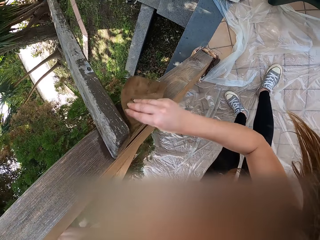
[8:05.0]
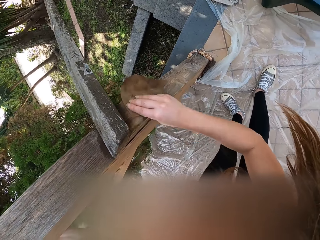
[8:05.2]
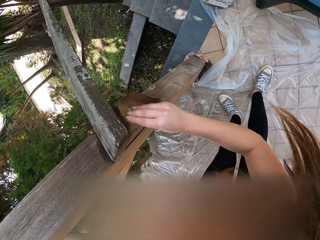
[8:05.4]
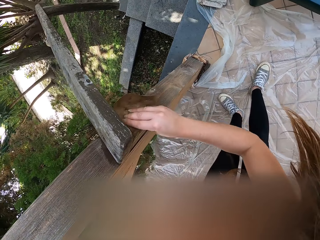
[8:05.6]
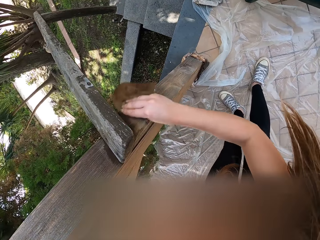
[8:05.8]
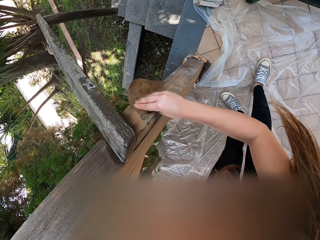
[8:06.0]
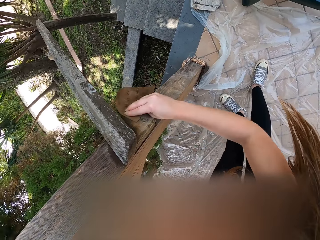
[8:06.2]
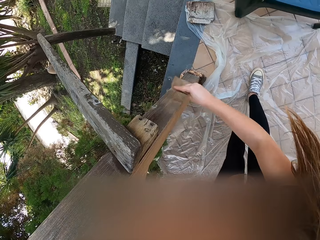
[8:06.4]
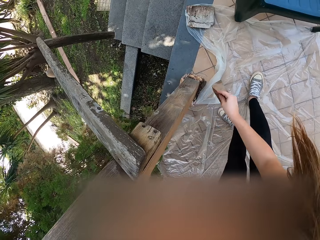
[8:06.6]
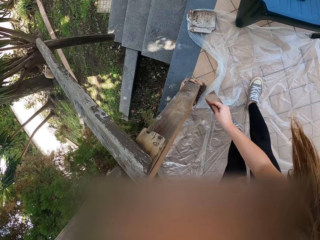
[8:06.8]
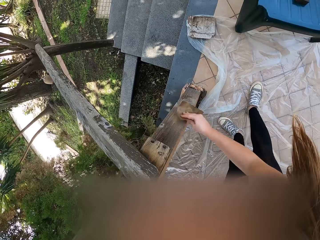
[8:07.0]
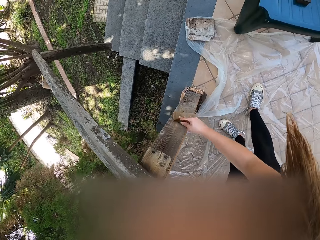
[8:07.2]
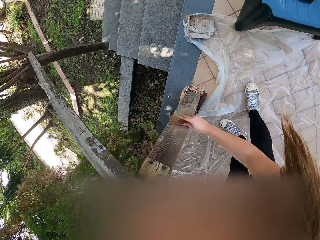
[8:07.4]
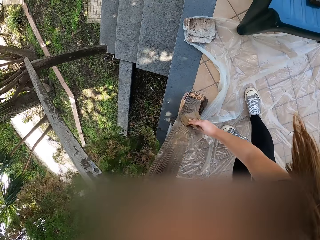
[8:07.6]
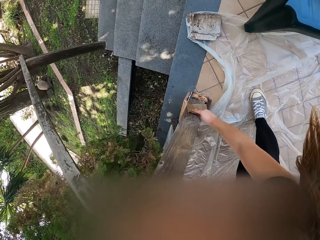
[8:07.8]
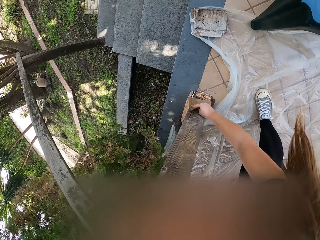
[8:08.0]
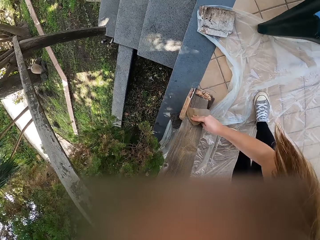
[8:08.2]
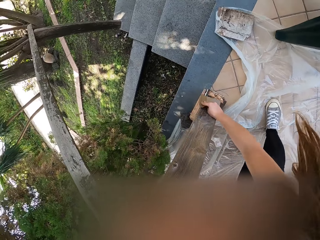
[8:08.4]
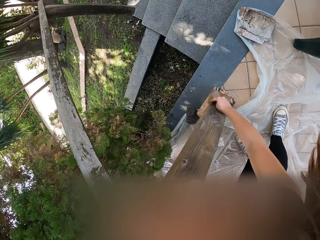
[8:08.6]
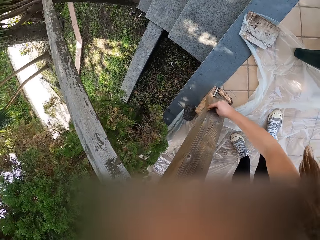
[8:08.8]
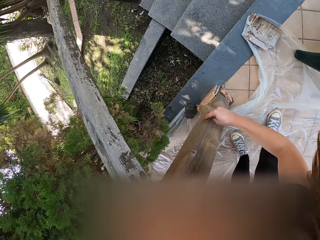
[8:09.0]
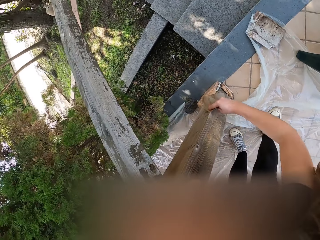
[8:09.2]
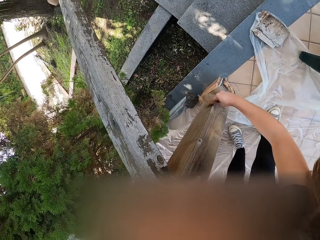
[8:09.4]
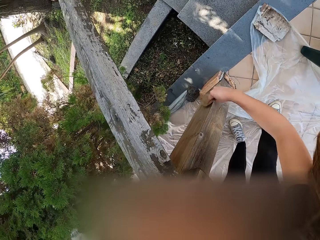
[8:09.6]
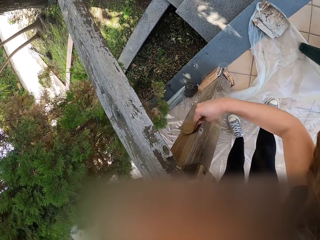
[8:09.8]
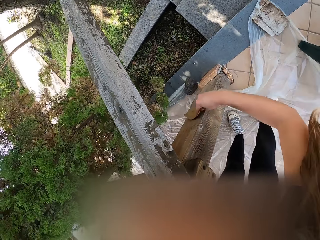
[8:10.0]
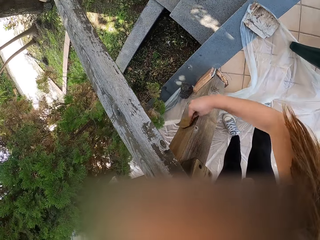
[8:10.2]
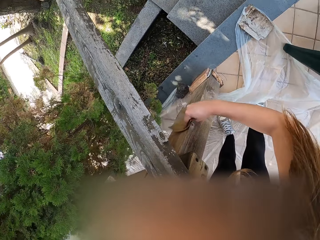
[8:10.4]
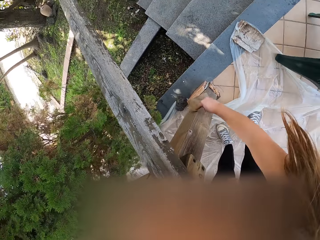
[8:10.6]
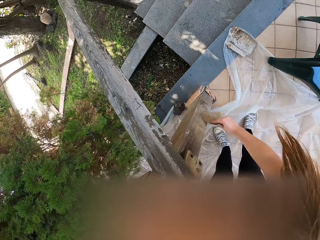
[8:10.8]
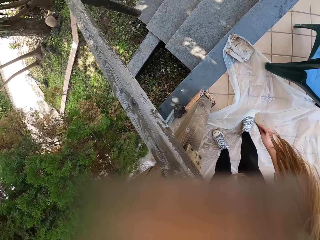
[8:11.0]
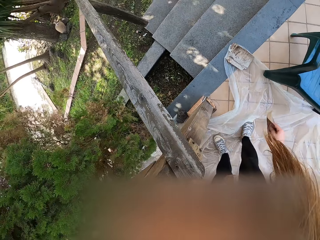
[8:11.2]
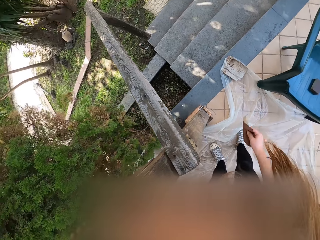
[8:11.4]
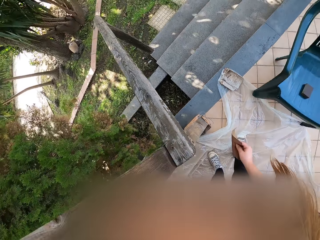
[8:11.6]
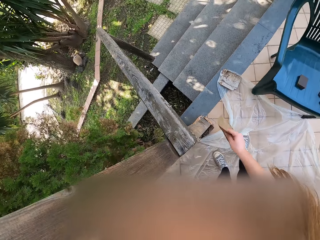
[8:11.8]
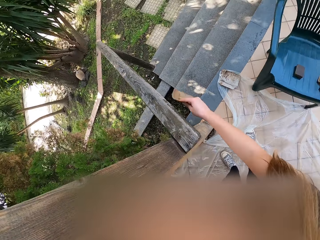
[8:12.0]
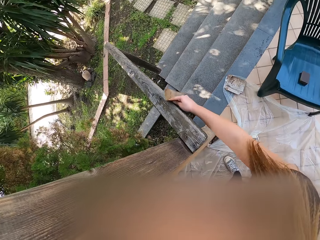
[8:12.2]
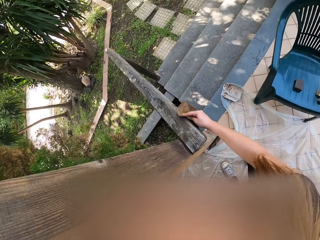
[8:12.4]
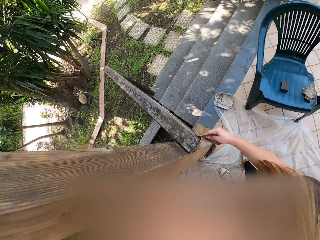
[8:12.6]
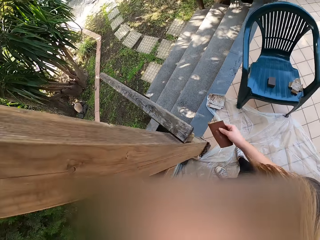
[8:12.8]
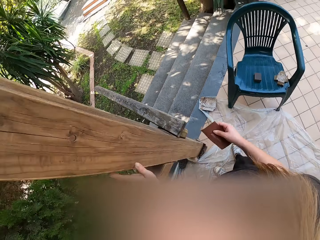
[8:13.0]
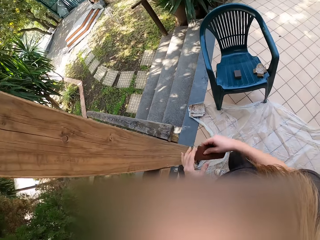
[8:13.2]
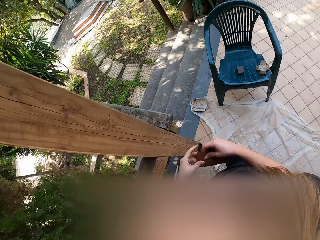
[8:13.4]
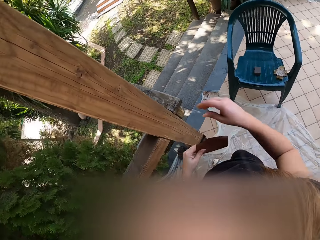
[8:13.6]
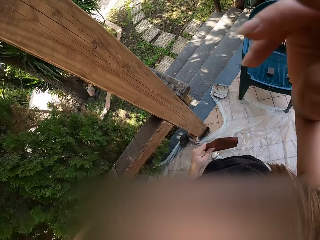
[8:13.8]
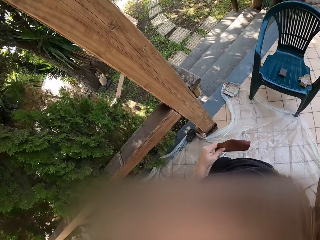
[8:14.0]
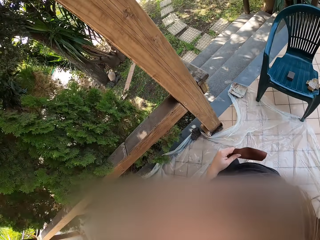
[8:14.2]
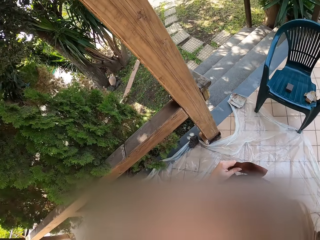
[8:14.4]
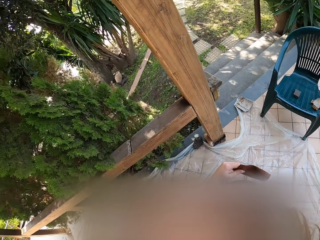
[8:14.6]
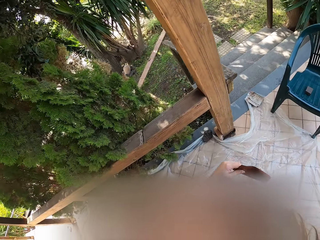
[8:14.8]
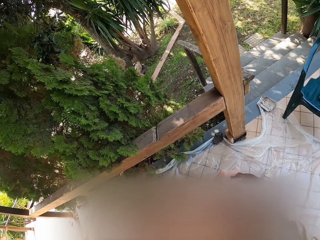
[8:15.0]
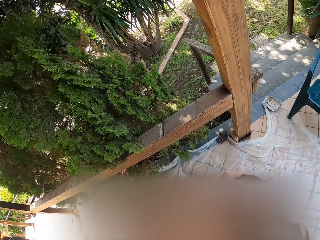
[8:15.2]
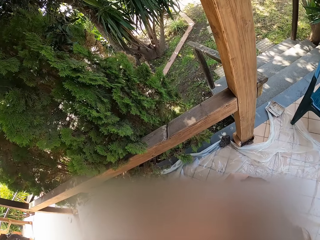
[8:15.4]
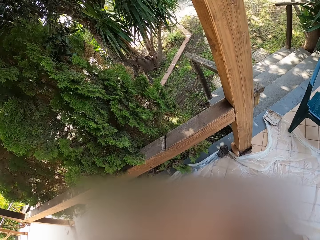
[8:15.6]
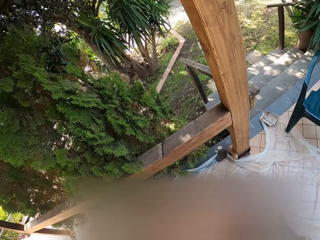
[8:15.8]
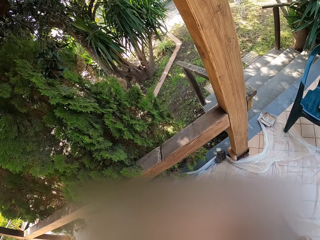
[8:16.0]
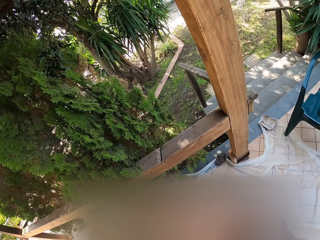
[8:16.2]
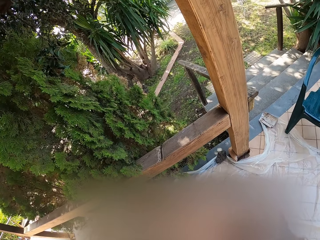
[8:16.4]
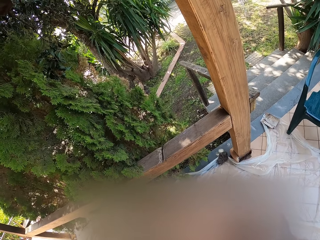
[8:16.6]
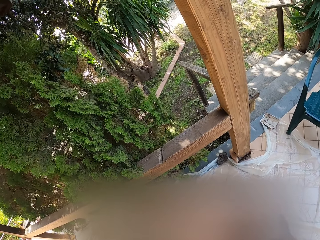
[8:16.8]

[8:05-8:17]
The camera wearer holds the sandpaper. They smoothen the wood. They hold the sandpaper. They smoothen the wood. They hold the sandpaper with hands. They lift the hand. They stretch the hand. They look at the wood.
